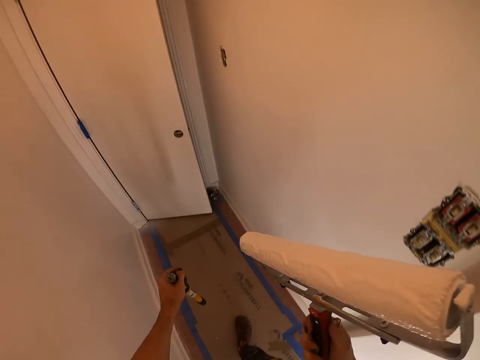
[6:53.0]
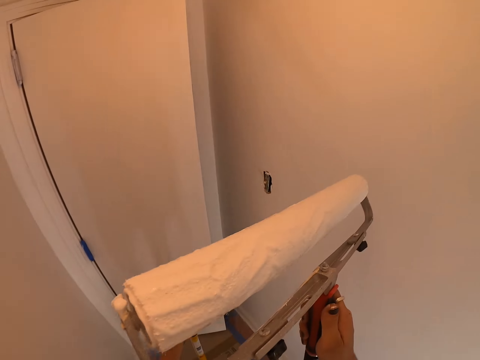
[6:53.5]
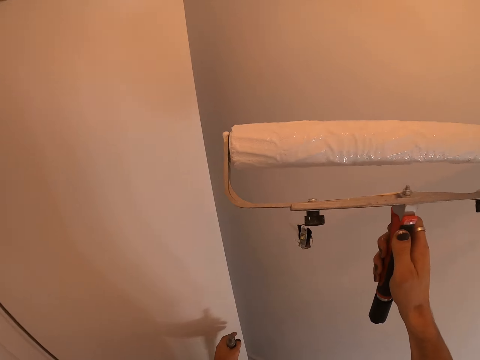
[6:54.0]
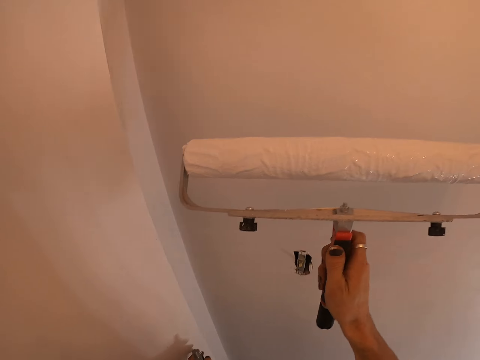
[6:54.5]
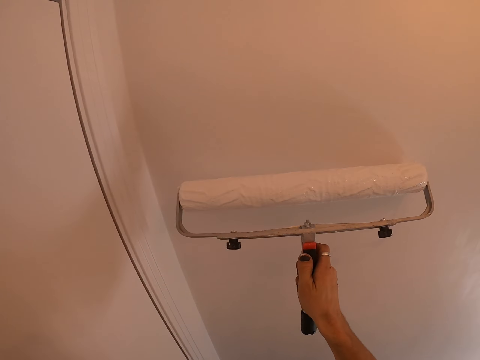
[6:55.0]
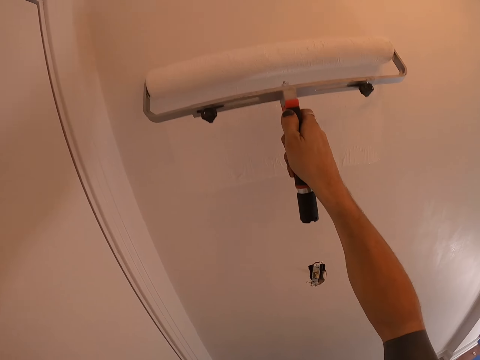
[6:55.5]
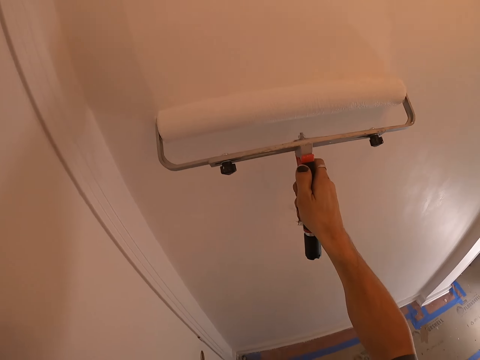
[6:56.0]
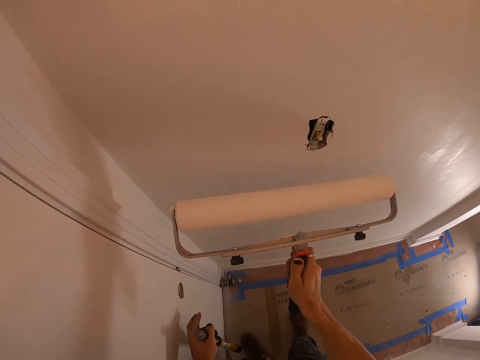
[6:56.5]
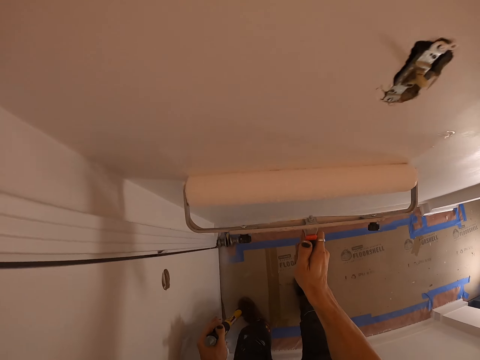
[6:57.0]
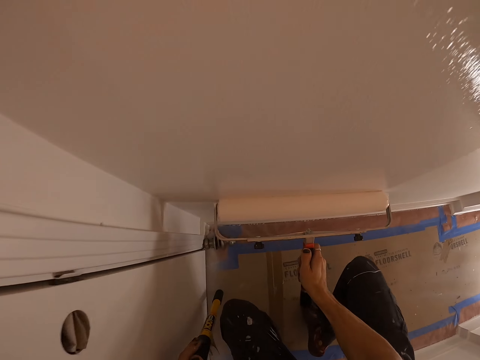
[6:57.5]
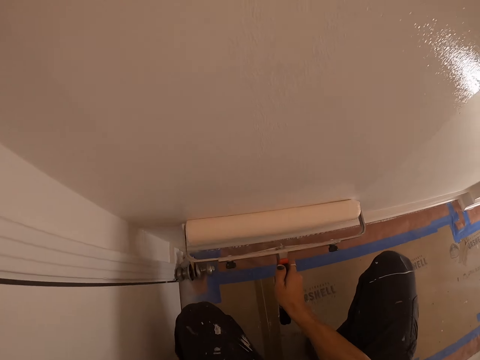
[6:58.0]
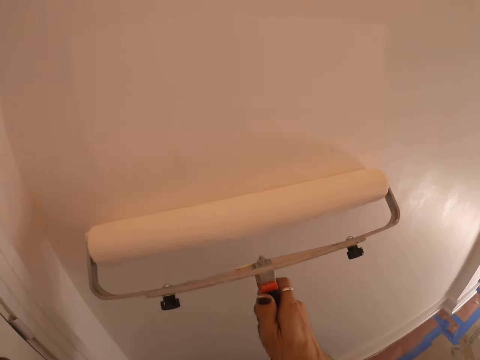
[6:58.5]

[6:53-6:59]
The camera wearer paints the wall with a roller paint brush.

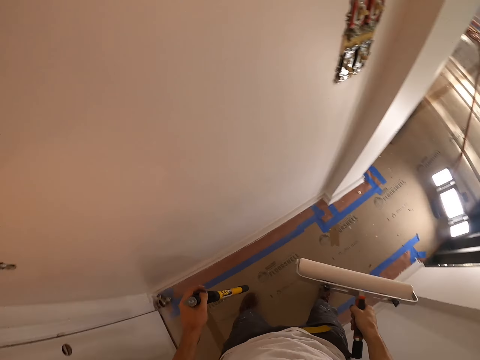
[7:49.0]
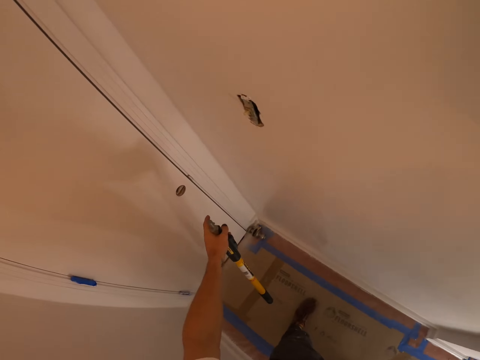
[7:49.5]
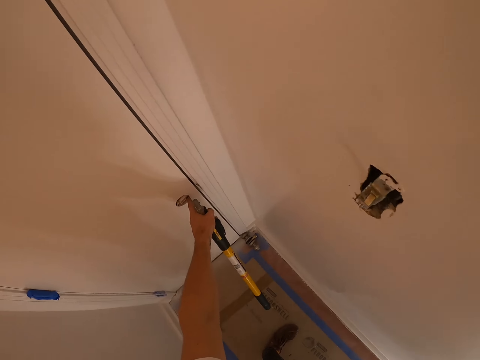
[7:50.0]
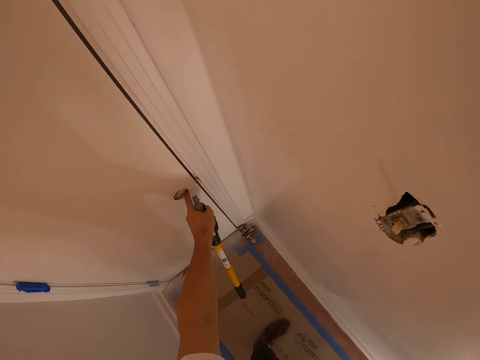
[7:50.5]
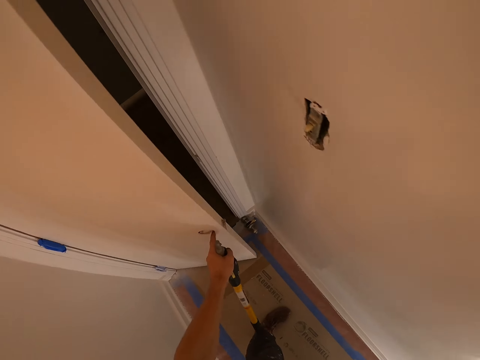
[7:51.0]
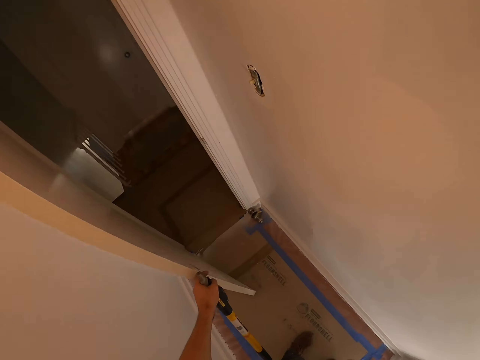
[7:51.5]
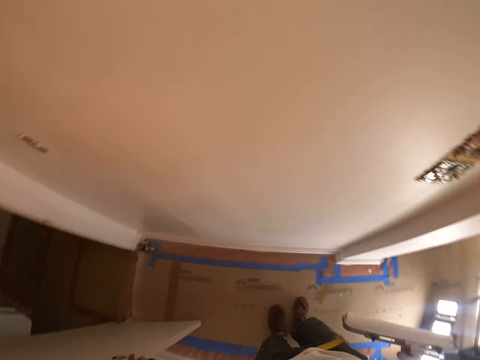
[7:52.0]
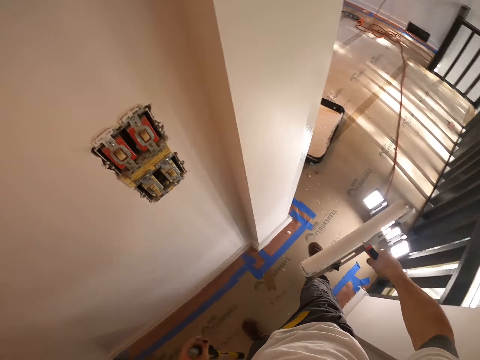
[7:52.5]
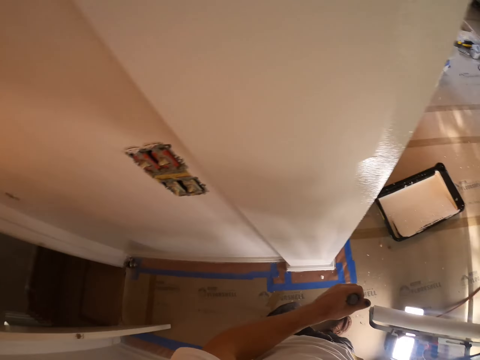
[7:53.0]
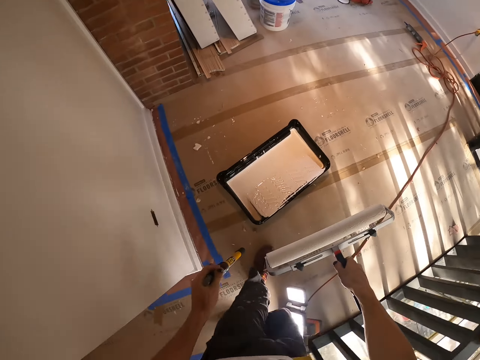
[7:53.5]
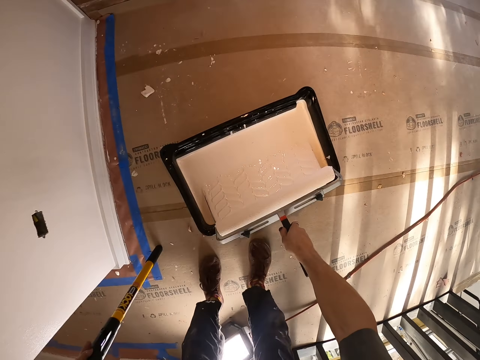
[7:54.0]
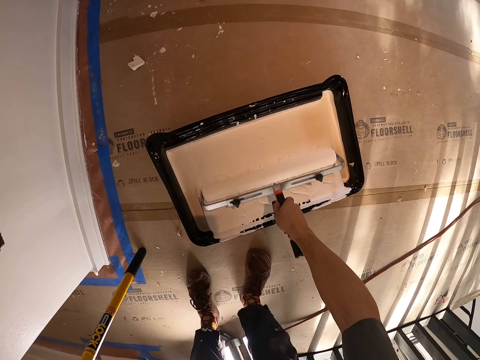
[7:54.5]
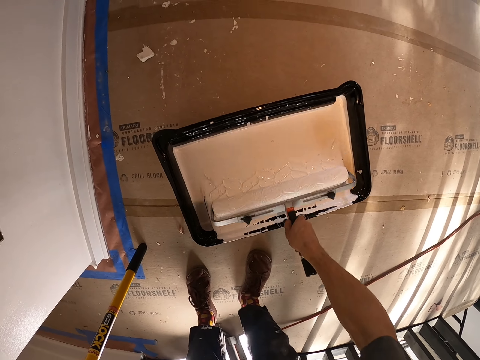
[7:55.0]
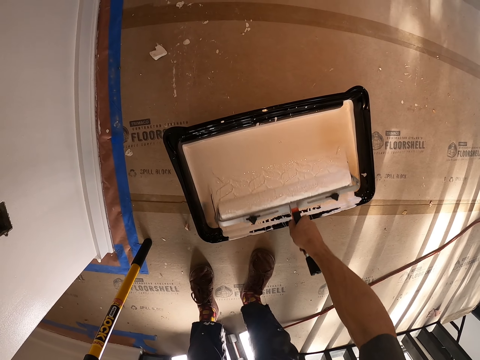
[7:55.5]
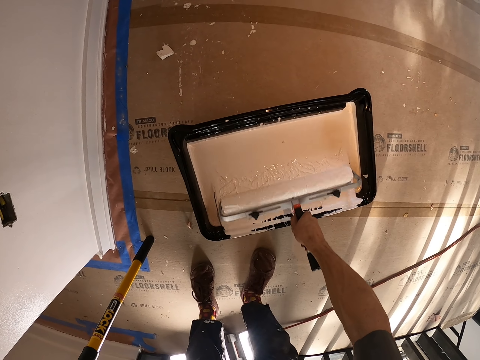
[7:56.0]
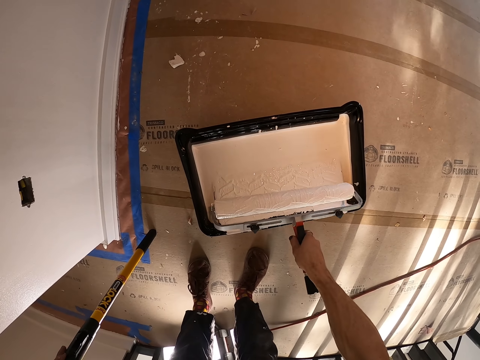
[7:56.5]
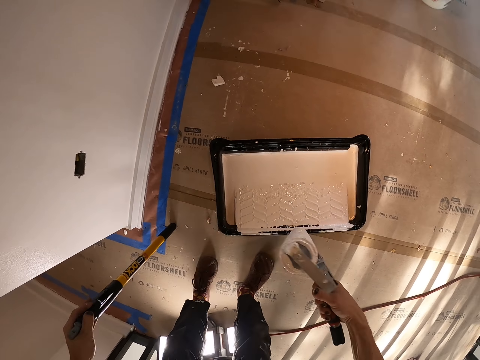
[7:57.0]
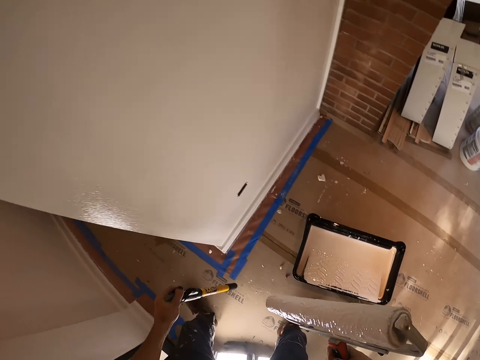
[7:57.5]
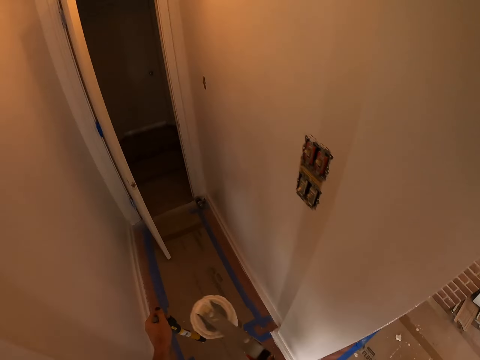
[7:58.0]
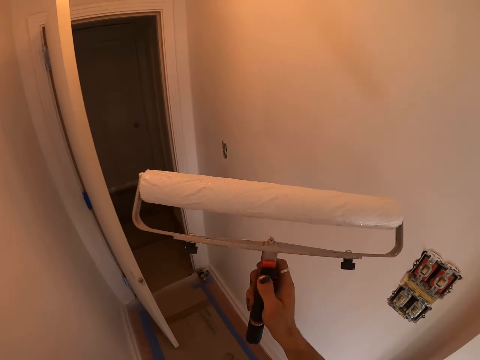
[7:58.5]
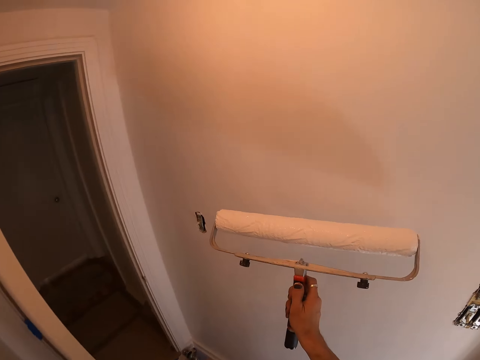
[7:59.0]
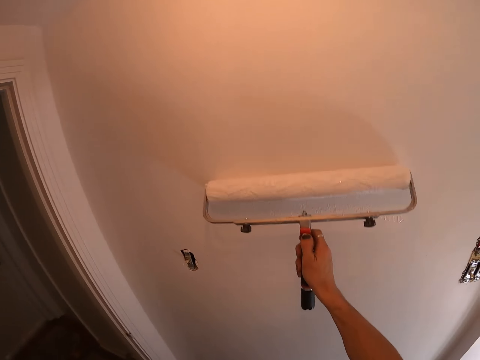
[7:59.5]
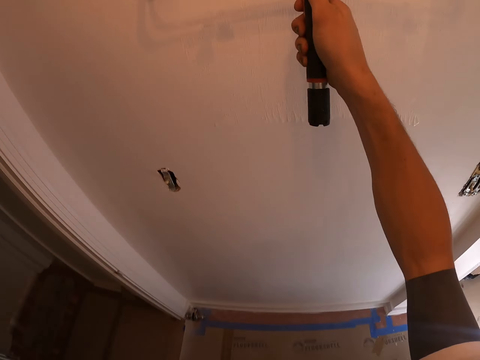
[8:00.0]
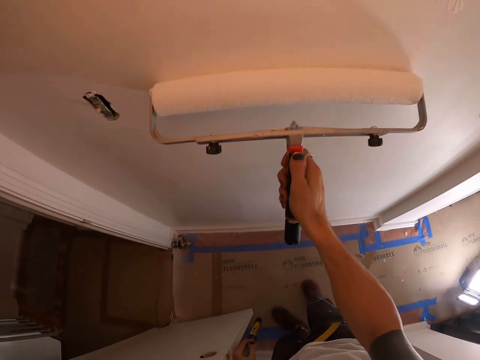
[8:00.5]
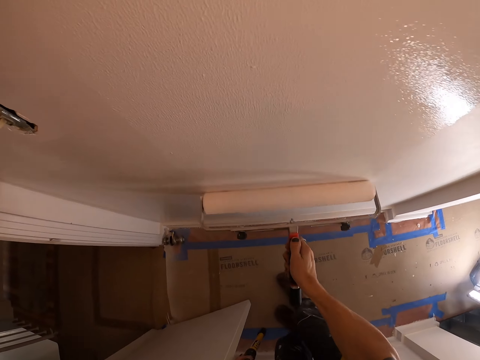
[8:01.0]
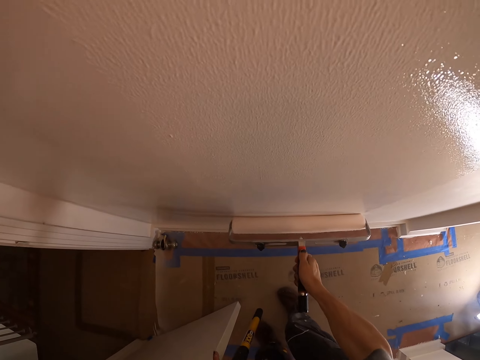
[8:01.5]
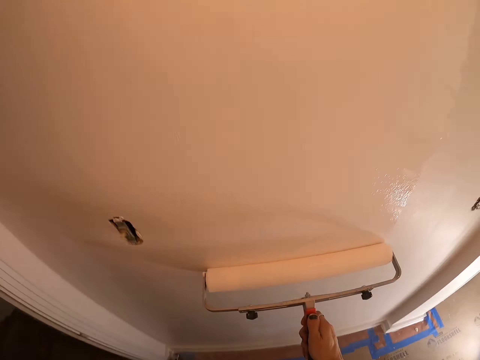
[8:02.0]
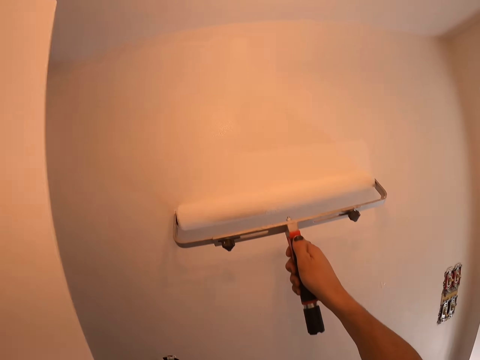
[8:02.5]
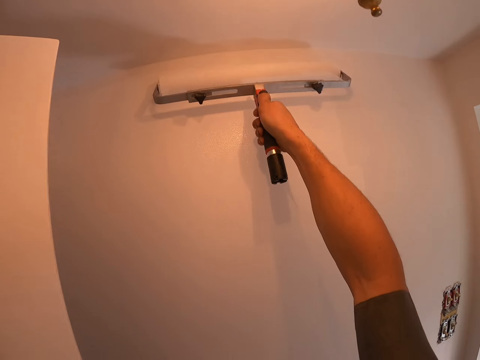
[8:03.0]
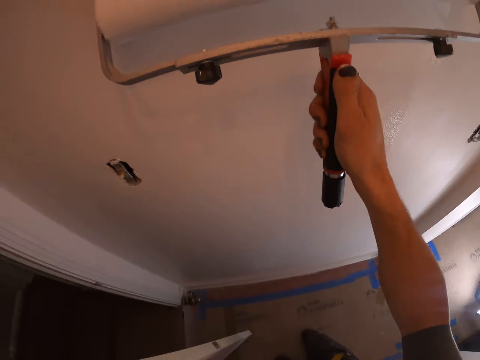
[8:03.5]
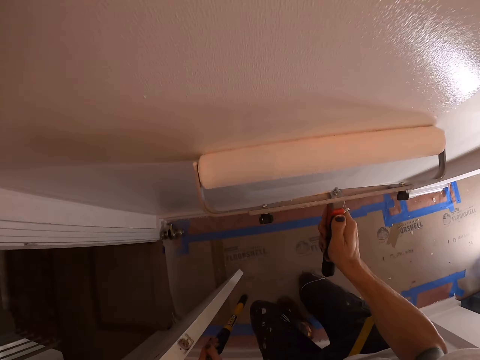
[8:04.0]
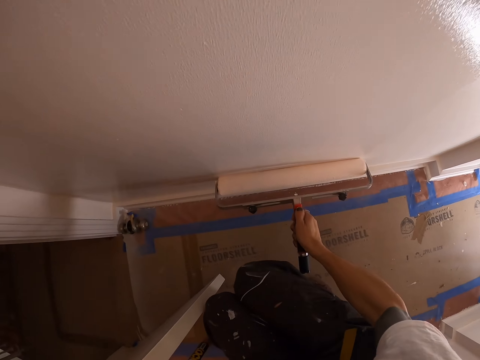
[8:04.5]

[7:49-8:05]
The camera wearer opens the door. They roll the roller brush into the paint can. They paint the wall with the roller paint brush.

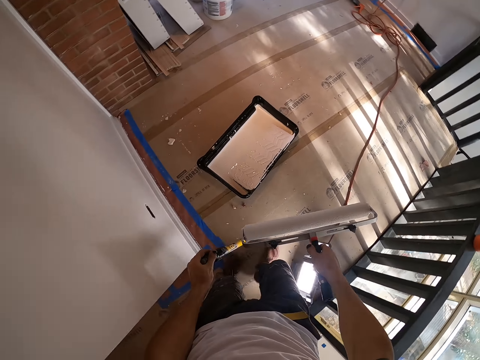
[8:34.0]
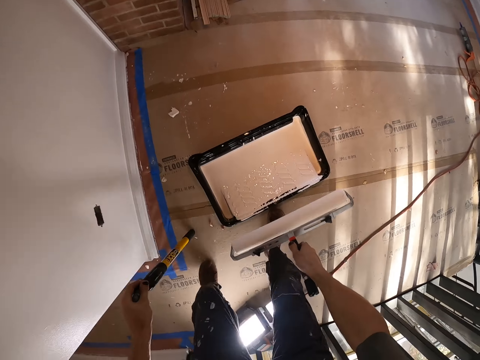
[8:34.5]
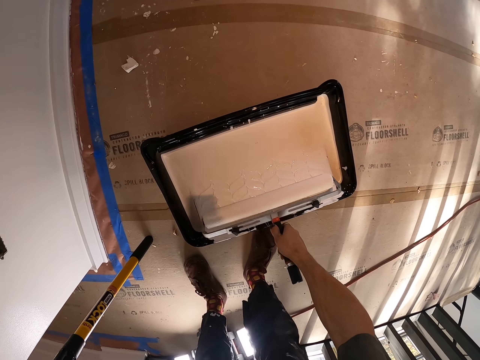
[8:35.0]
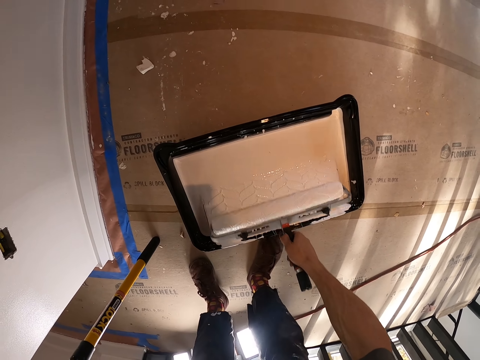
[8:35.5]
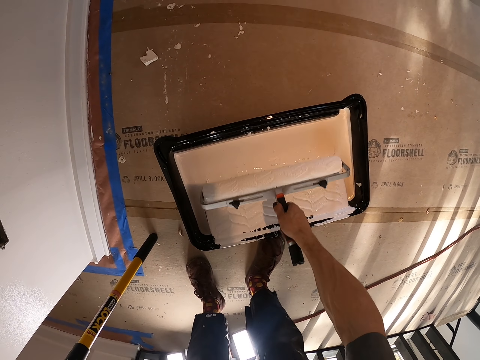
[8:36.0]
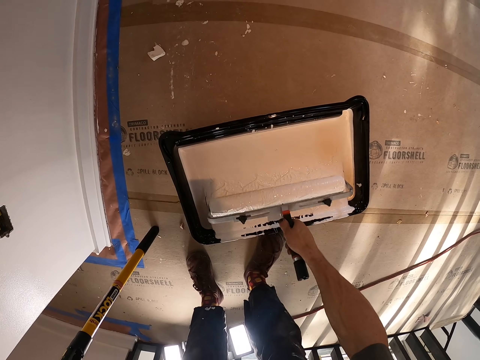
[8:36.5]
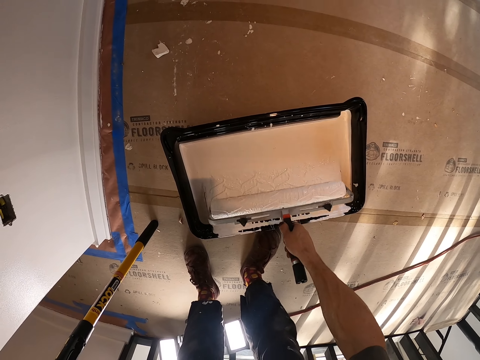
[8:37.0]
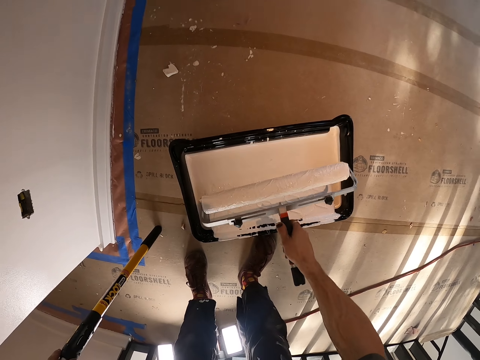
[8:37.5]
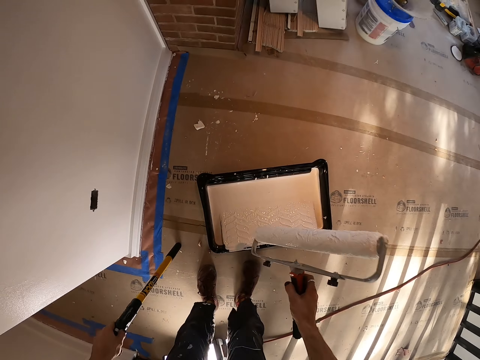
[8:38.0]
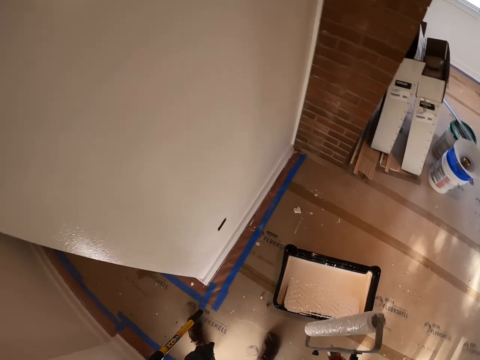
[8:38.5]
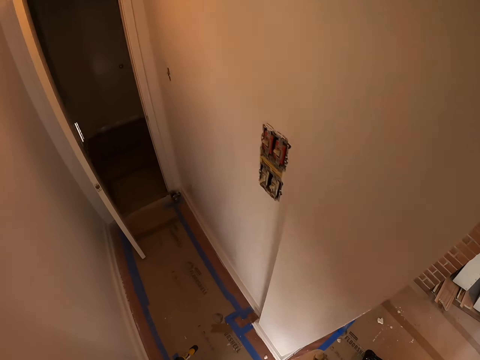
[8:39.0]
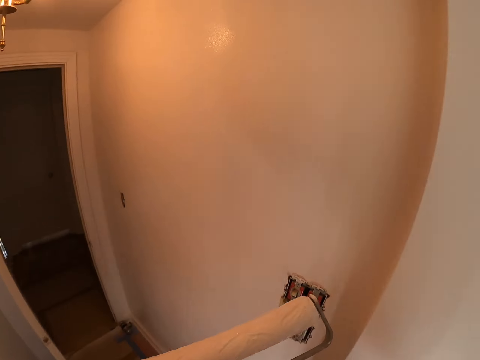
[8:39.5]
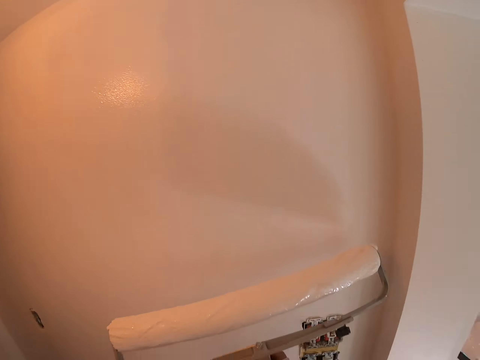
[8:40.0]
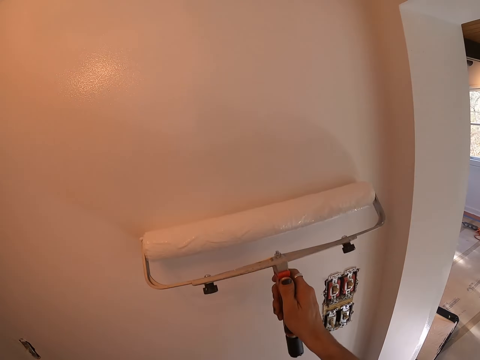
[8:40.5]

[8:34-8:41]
The camera wearer rolls the roller brush into the paint can.
